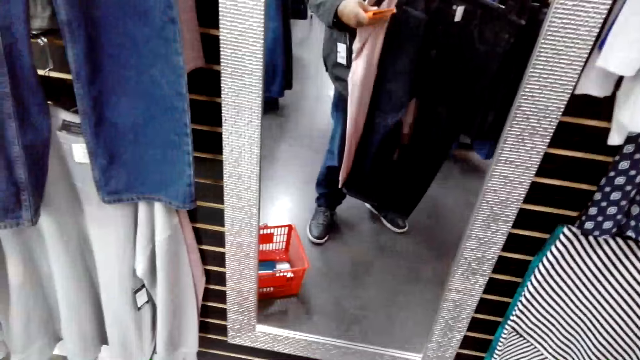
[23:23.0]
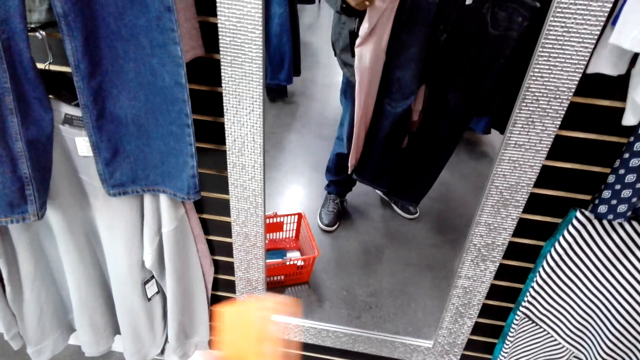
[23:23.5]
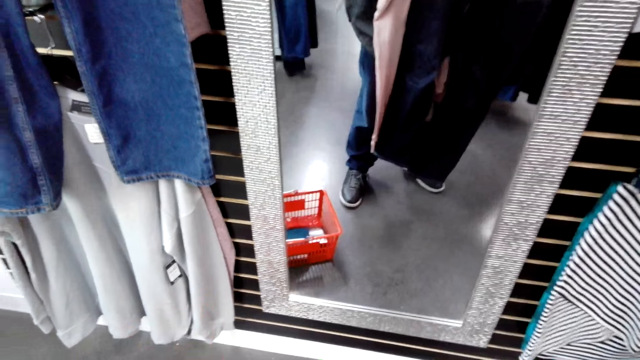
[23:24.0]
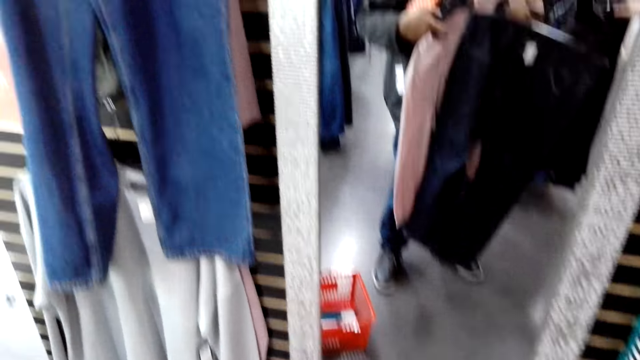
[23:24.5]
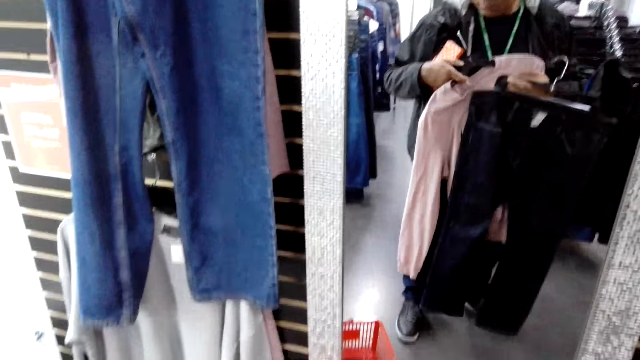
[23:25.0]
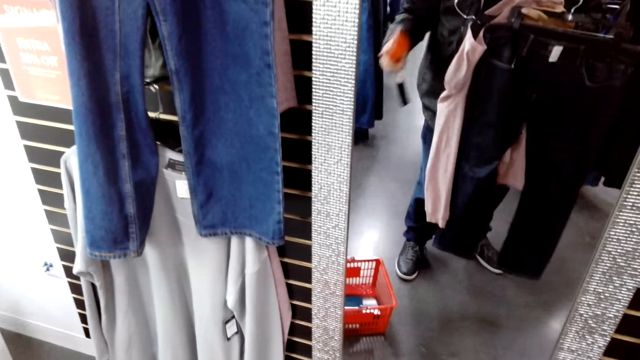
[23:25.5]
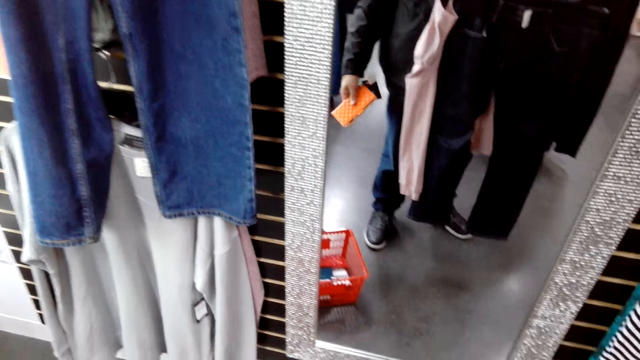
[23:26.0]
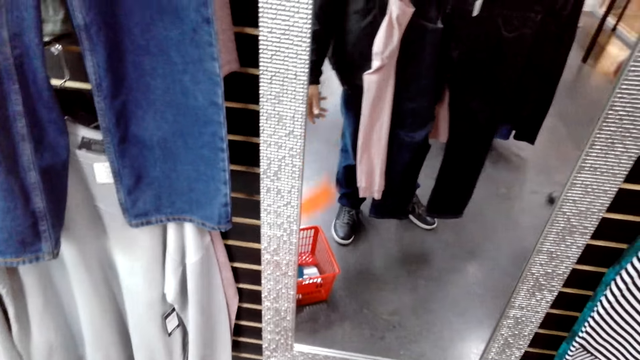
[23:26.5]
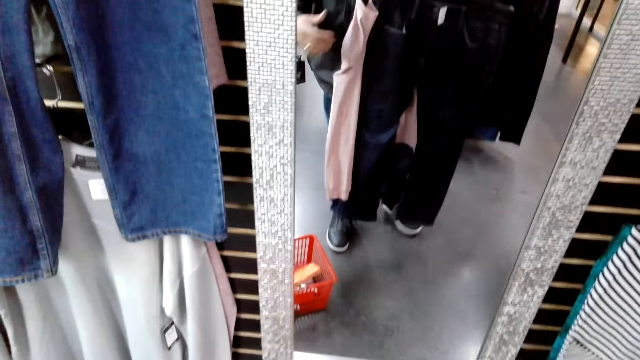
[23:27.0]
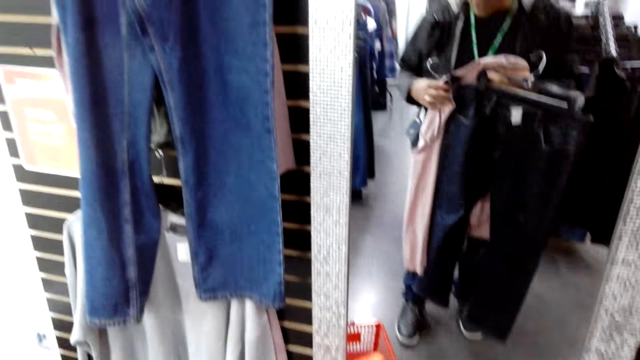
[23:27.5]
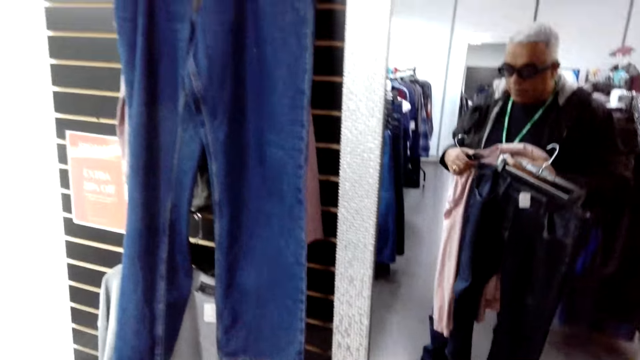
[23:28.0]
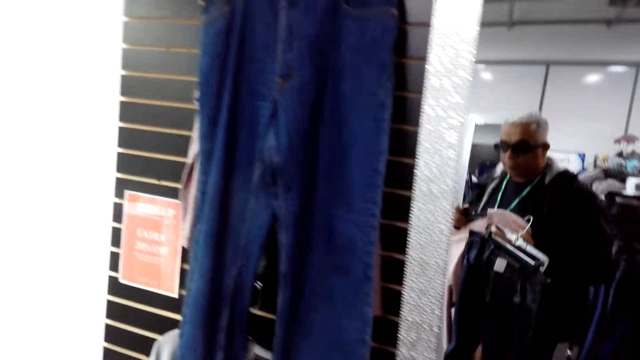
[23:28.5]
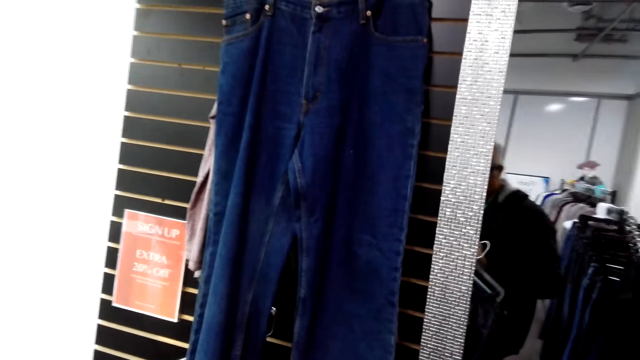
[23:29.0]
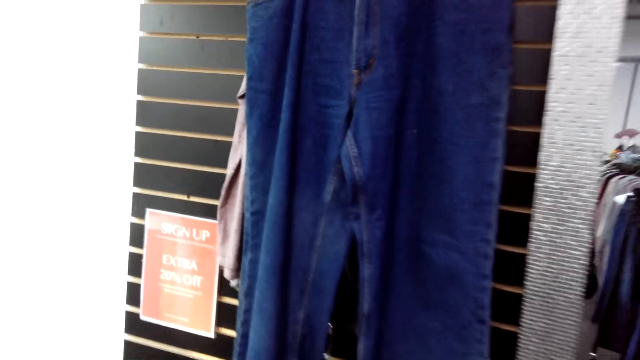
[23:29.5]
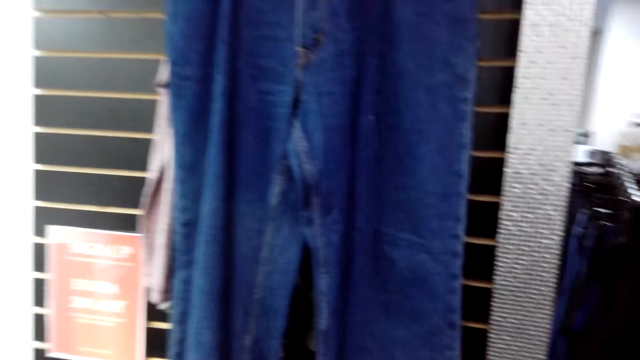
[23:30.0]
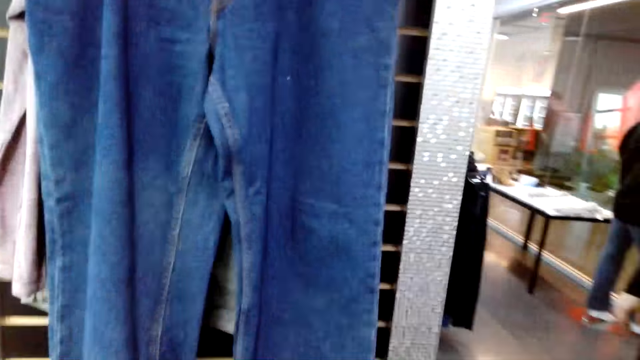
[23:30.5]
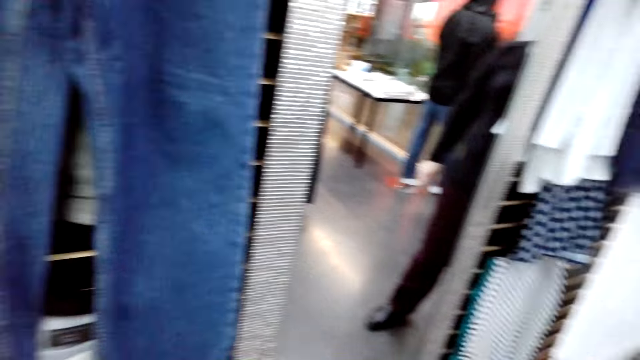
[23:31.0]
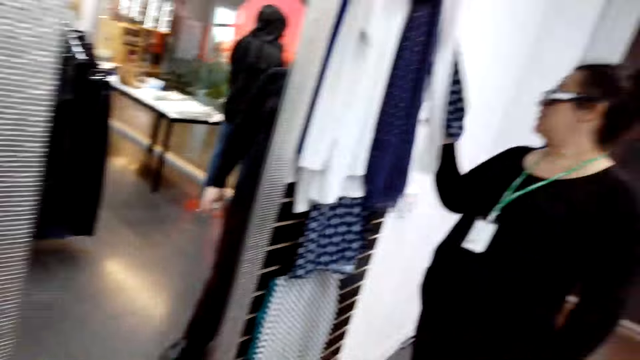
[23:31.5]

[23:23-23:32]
The camera wearer looks in the mirror. They drop something in the shopping basket. They walk away from the mirror and walk around the shop.

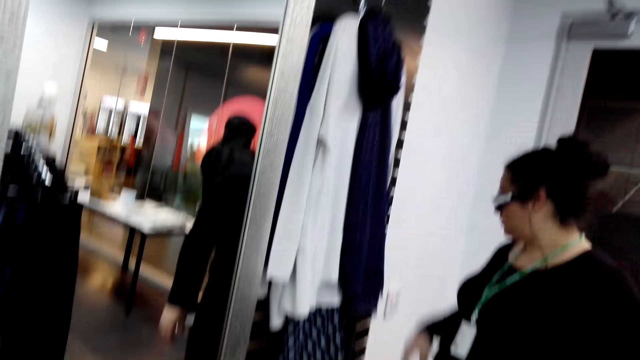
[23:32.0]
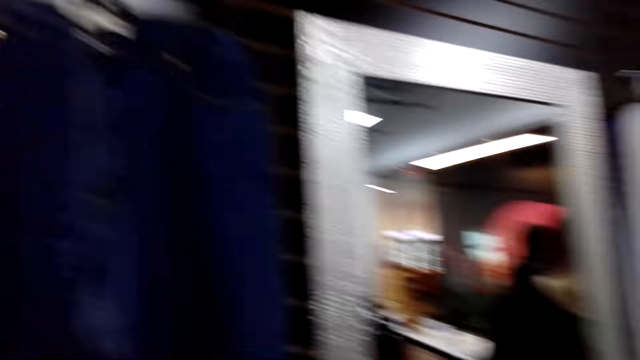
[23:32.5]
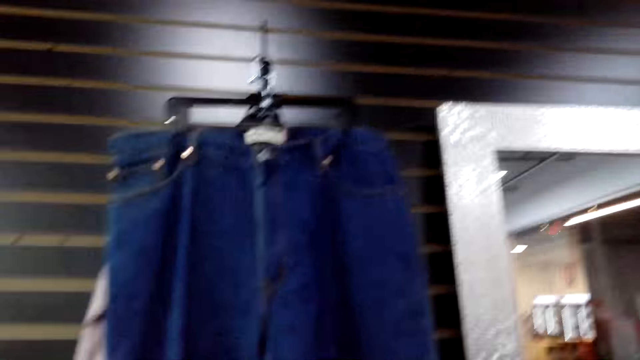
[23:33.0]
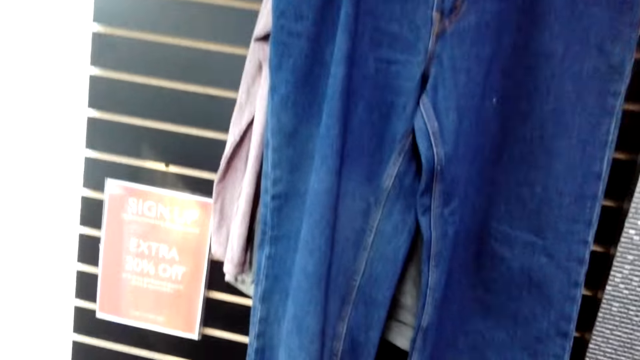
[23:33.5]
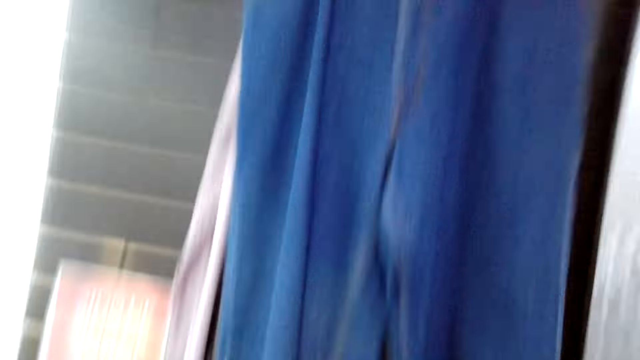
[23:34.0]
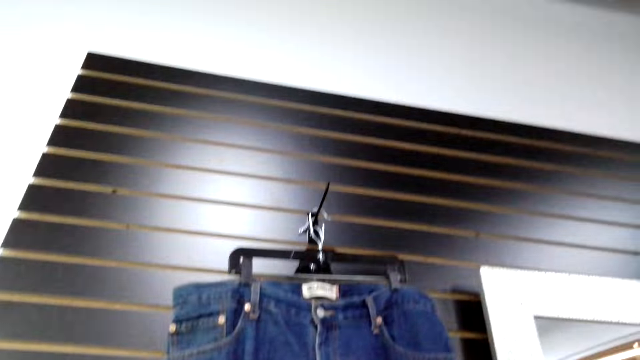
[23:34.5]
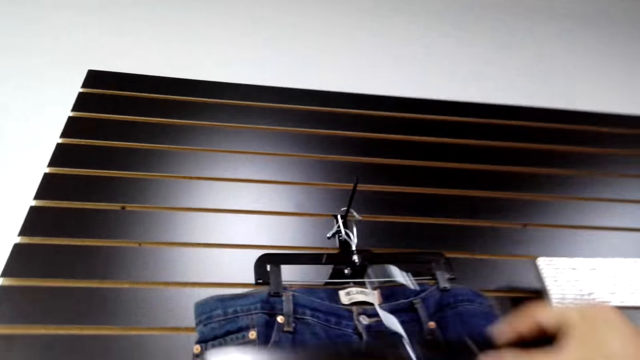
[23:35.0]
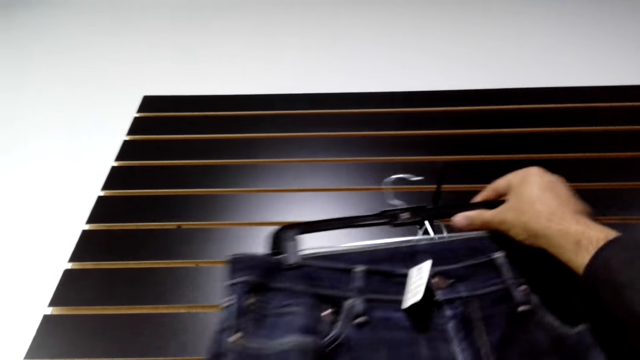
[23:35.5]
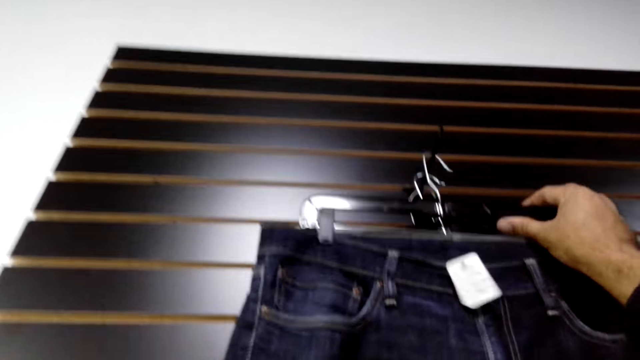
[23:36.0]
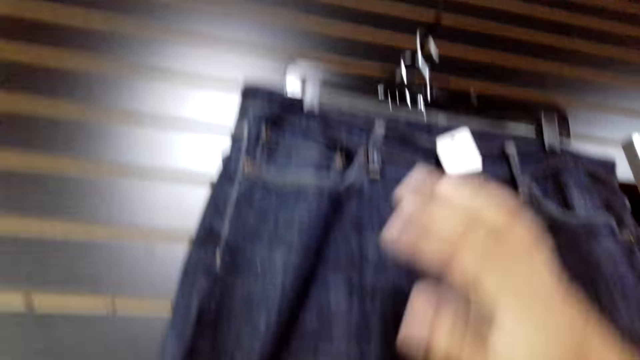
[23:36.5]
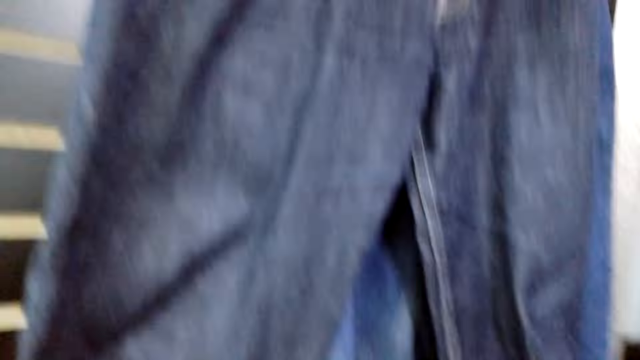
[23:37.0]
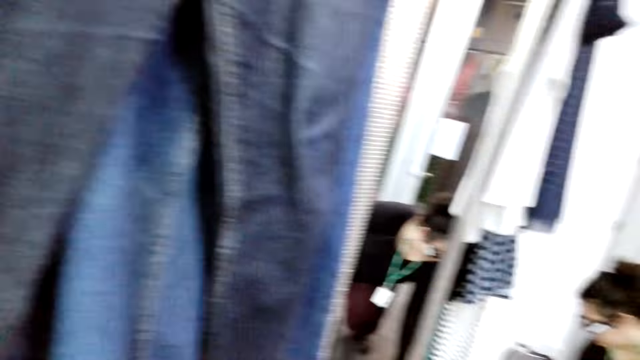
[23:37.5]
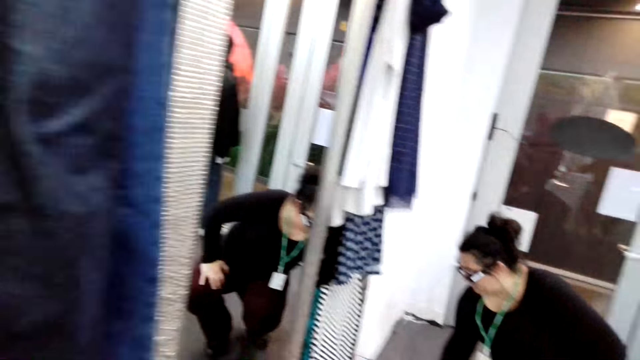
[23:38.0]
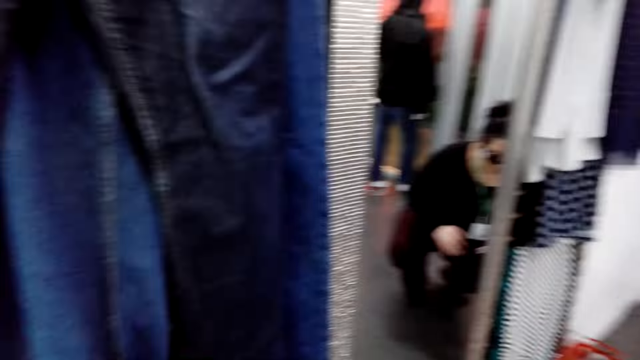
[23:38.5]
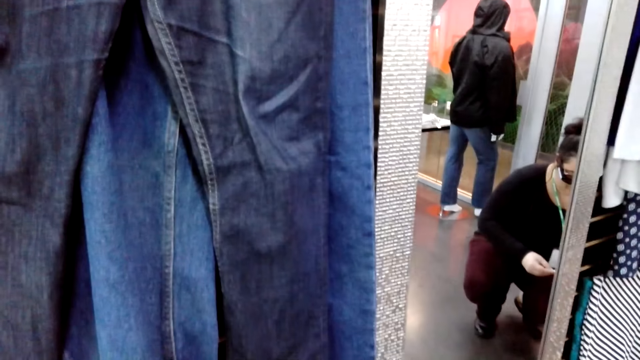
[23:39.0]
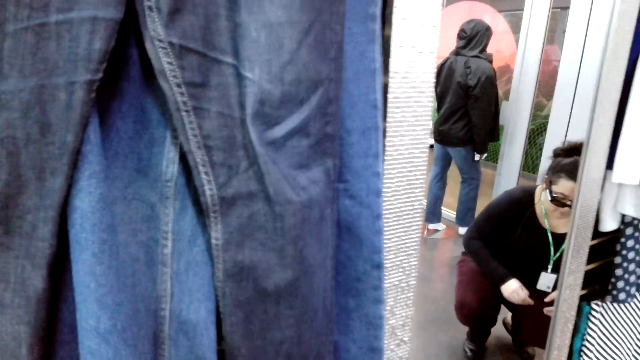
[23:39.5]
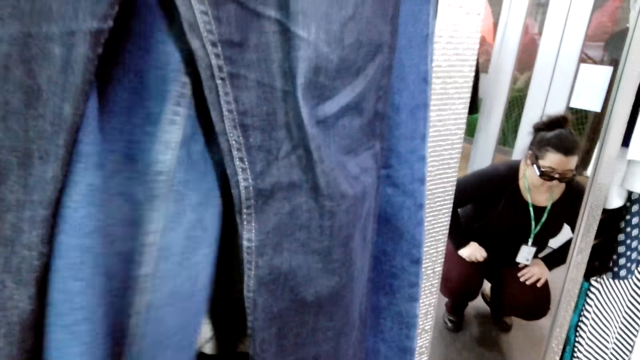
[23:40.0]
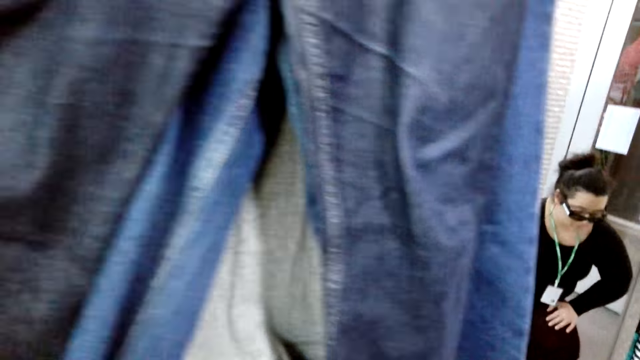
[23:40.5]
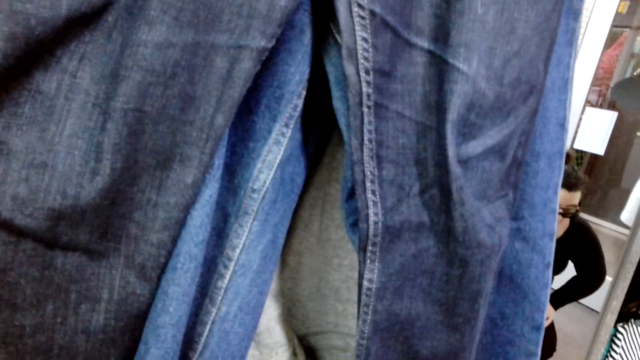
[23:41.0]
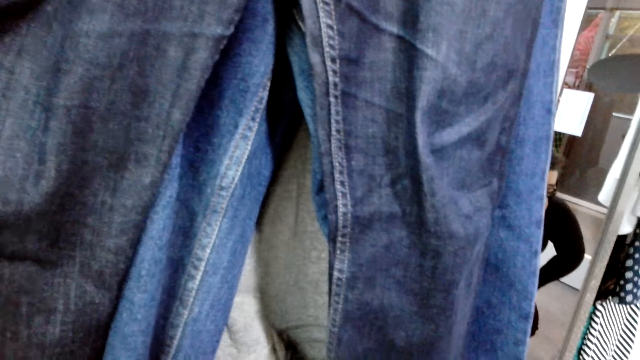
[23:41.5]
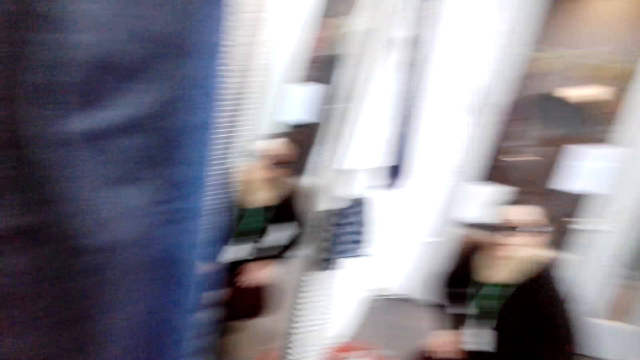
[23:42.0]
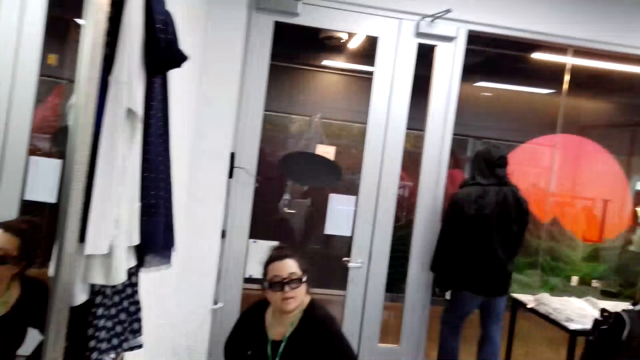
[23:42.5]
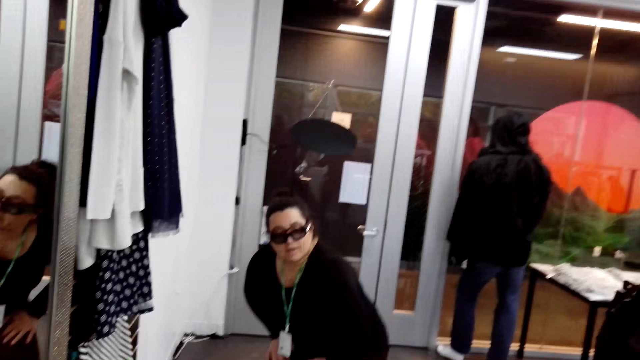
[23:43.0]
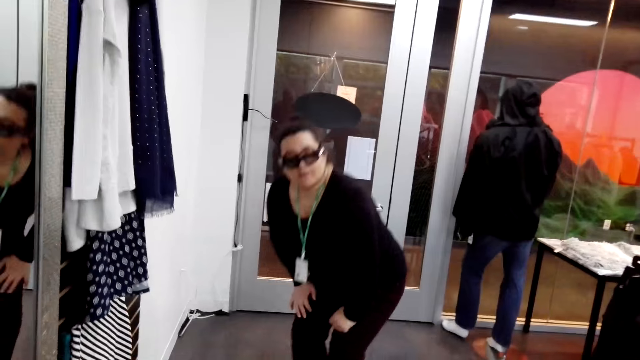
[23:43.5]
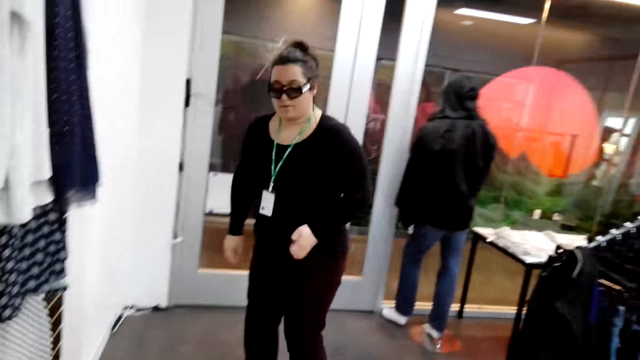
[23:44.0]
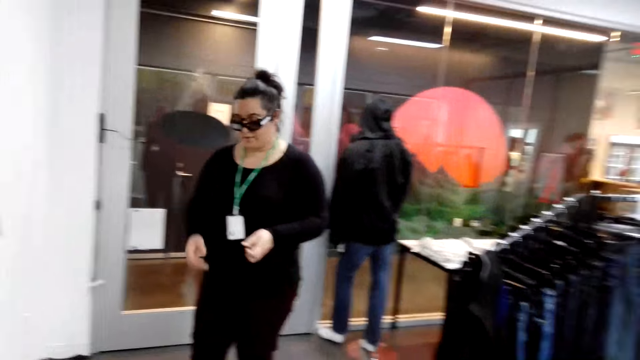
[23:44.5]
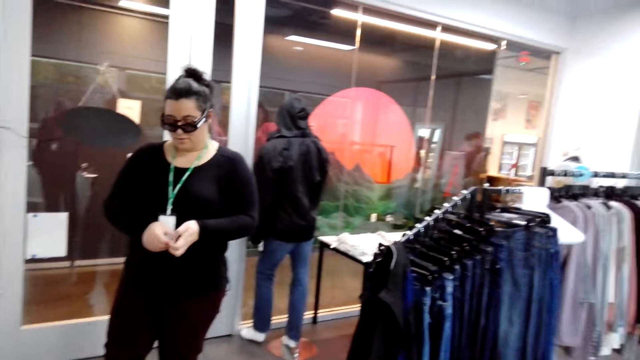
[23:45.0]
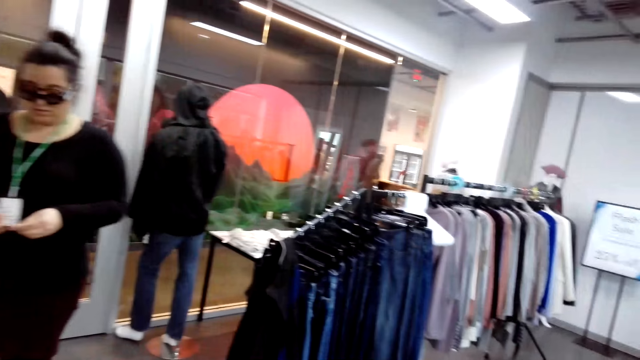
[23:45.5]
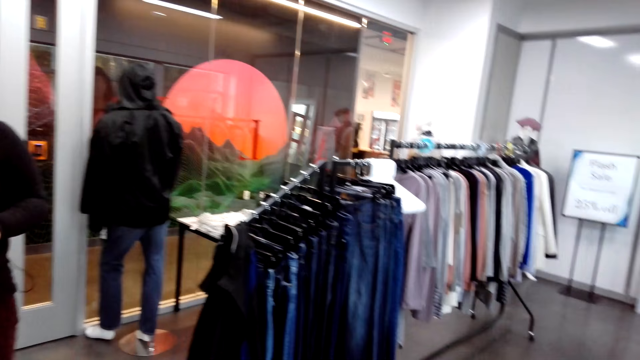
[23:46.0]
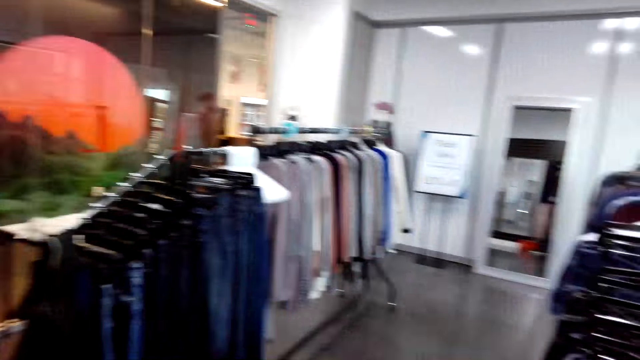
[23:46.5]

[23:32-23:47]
A woman touches a hanged cloth. The camera wearer looks at the woman. They look on hanged clothes. They take the trouser and hang the trouser jean. They look around the shop. They touch the trouser. They look around the shop. The woman stands up. The woman looks at something in her hands.
